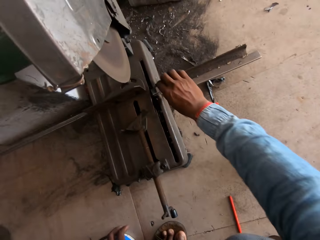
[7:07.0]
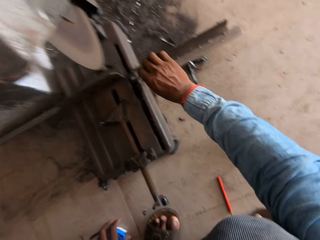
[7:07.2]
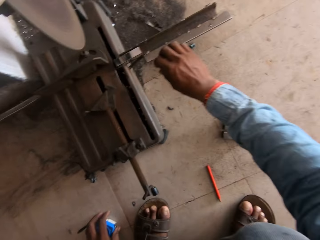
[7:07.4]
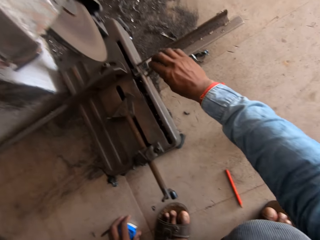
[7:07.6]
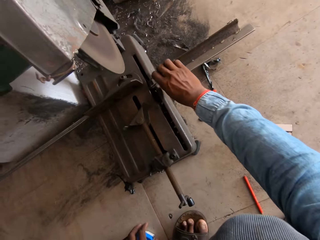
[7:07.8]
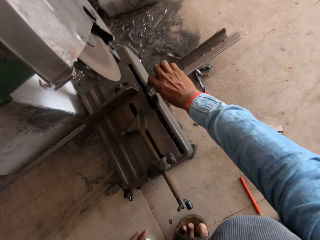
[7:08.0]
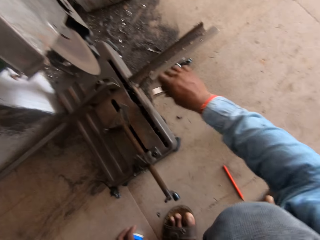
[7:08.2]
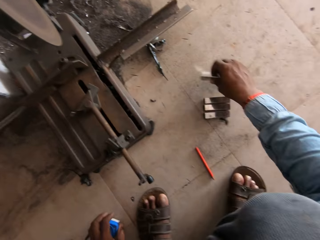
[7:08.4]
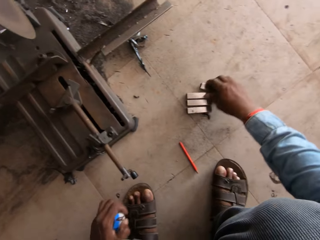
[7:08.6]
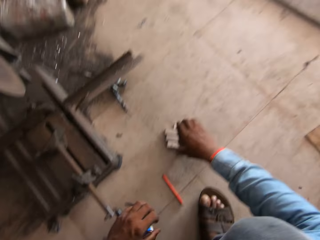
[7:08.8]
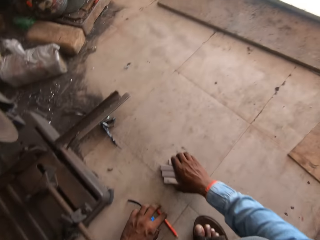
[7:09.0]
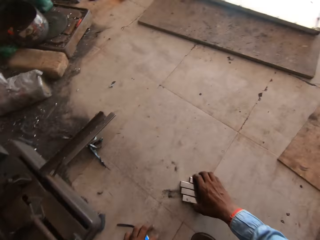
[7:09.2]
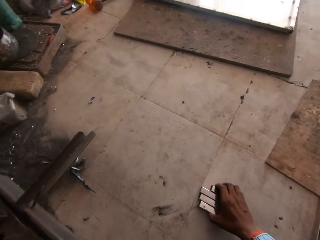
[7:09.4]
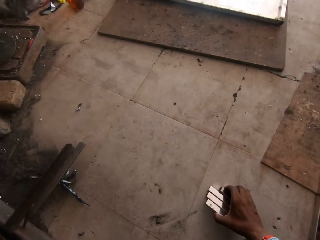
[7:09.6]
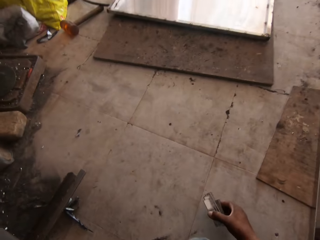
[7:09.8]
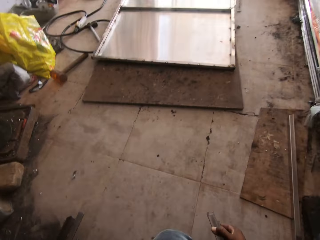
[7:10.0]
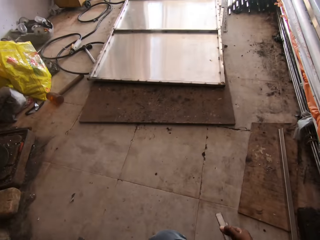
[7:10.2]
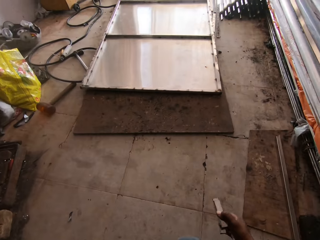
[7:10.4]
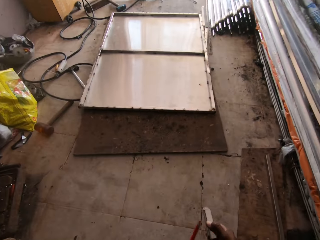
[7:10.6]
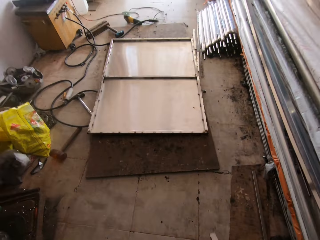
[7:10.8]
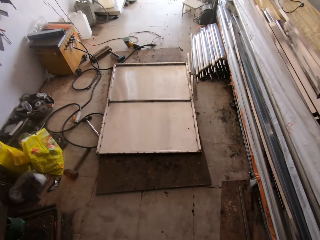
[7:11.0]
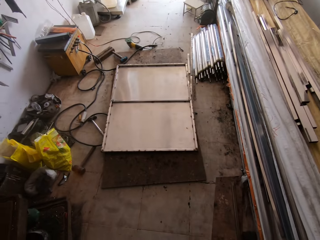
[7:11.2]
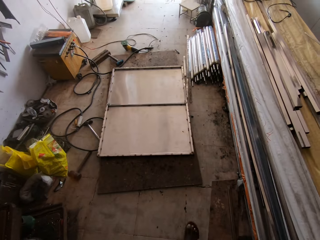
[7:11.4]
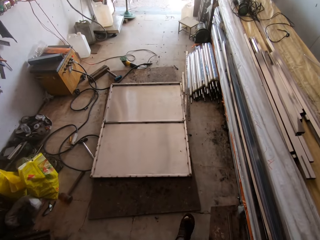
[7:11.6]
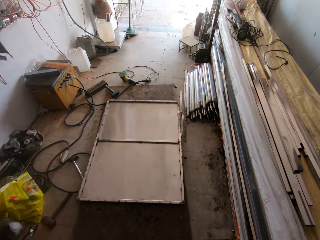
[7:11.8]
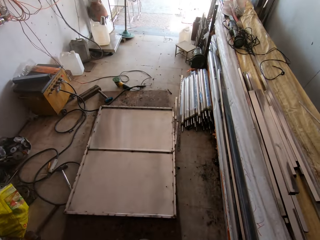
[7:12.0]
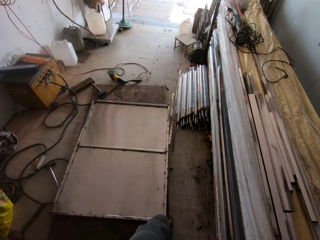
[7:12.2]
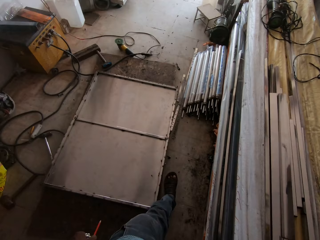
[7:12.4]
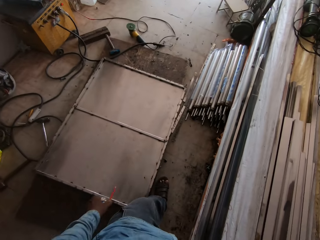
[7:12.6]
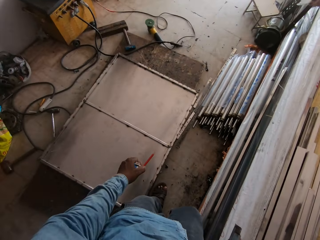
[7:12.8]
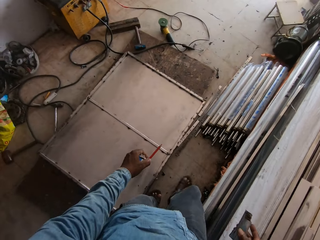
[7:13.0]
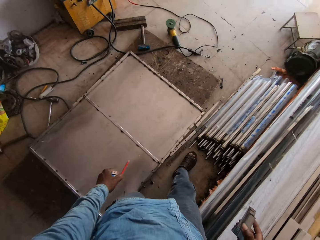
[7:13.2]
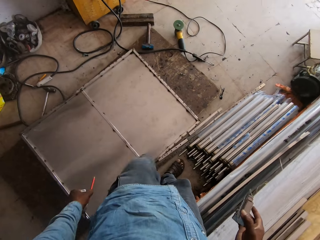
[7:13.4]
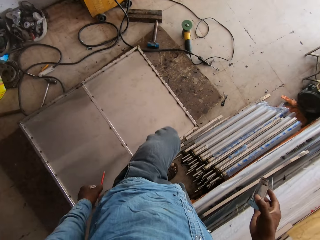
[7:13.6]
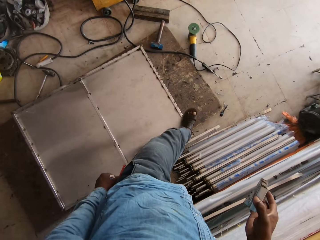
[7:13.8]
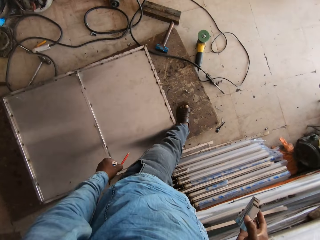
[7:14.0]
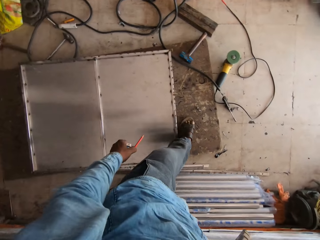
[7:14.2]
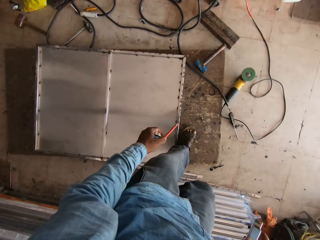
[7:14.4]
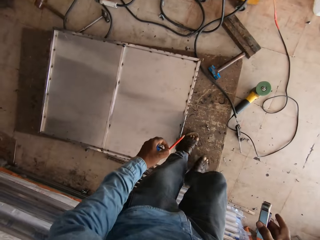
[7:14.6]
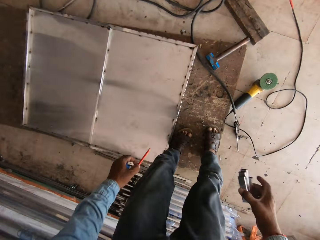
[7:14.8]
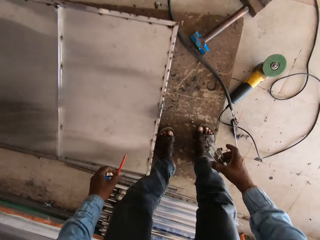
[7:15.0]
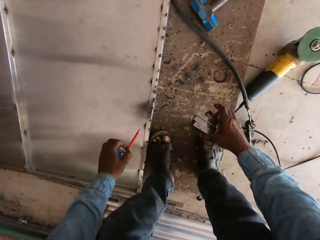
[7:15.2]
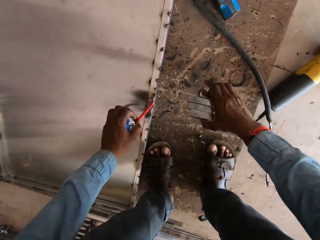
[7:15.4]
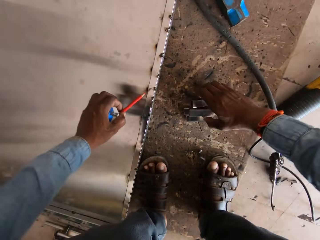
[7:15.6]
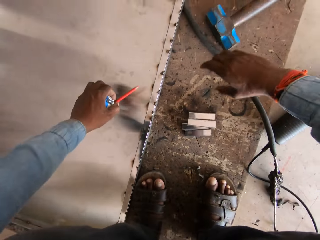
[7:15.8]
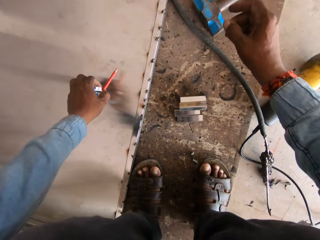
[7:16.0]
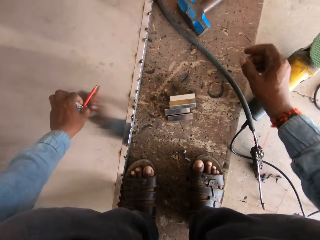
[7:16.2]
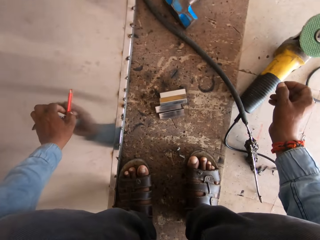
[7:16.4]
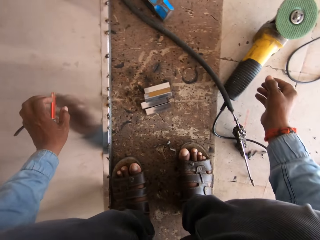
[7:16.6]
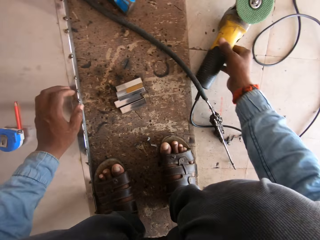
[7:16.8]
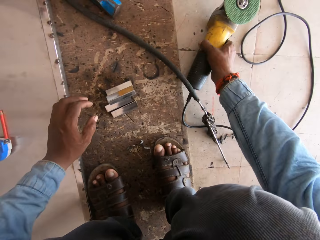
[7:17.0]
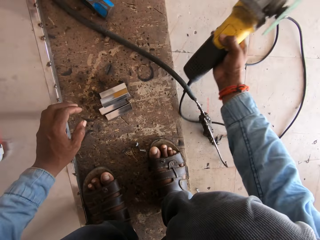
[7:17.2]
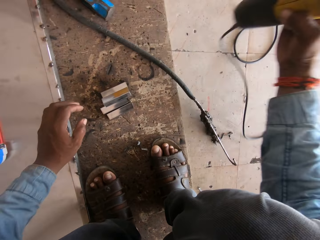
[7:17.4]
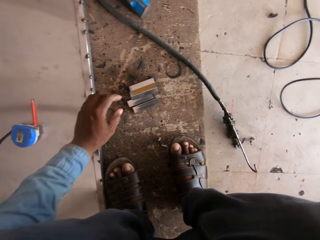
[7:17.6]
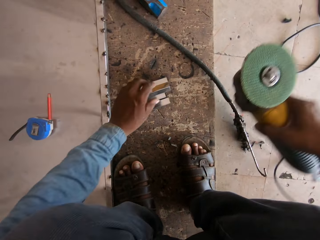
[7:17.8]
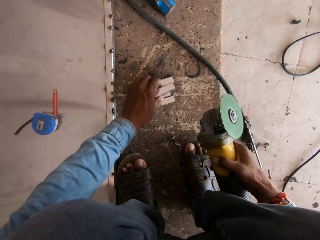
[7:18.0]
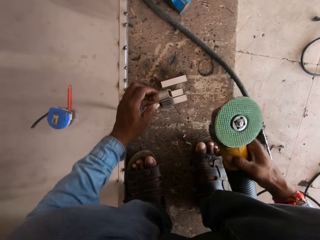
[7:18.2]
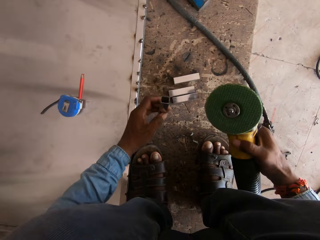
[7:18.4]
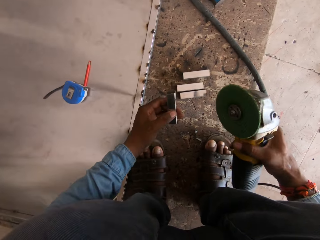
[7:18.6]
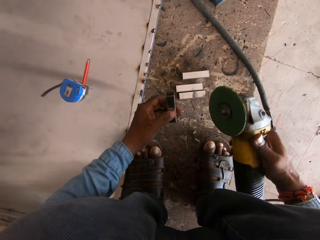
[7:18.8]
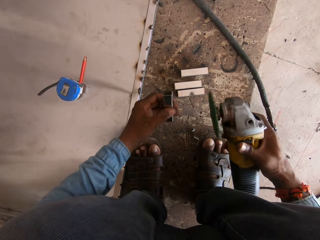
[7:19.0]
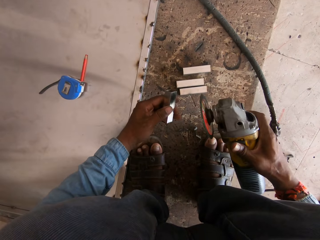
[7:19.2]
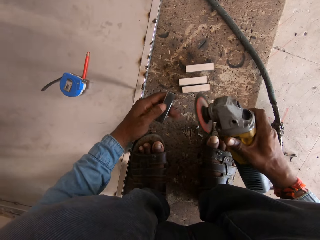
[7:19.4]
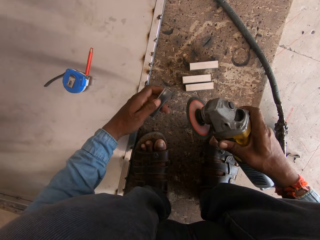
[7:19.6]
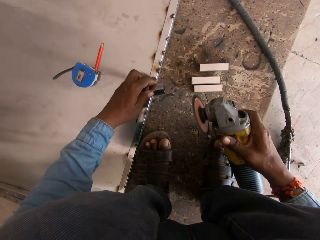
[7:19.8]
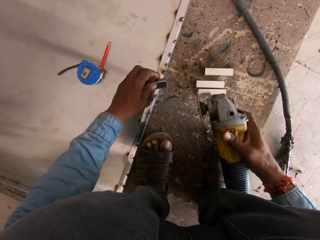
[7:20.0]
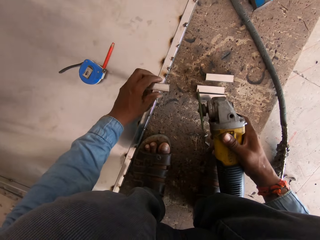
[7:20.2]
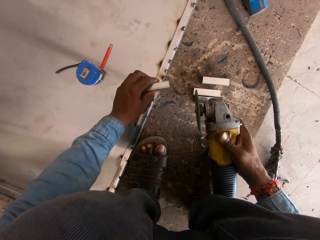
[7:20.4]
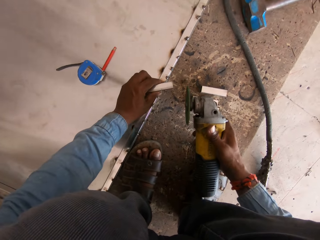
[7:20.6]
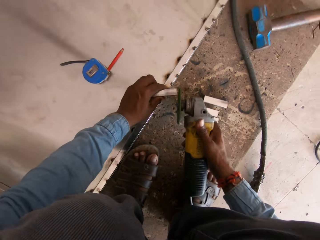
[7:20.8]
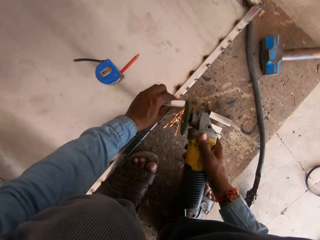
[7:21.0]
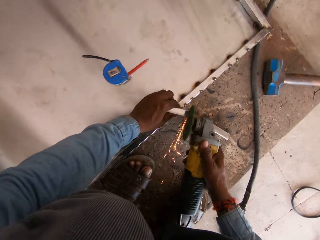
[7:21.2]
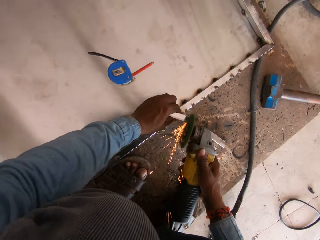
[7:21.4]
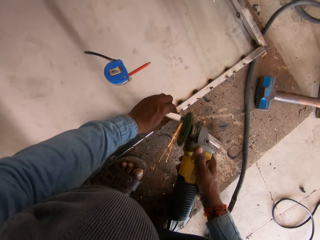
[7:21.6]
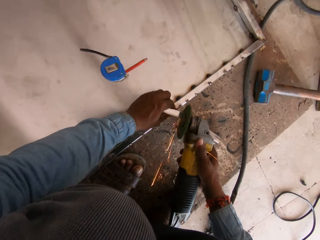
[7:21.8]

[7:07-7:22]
The camera wearer picks up the metal rod pieces. They hold a piece of metal rod. They move the pieces of metal rod. They take the cut metals and walk in the workshop. They hold the tape measure. They put the metal rod on the floor. They put the tape measure on the metal rack. They hold the grinding machine. They hold the metal rod. They shape the metal bars' ends using the grinder.

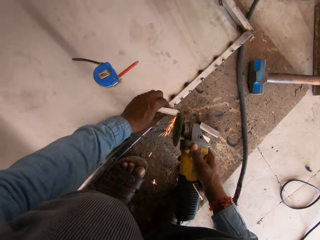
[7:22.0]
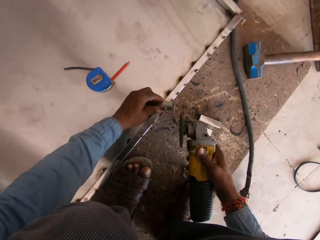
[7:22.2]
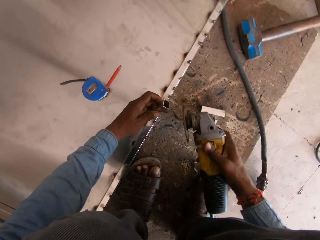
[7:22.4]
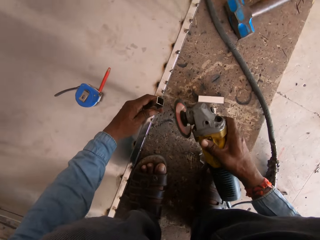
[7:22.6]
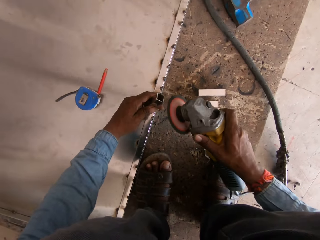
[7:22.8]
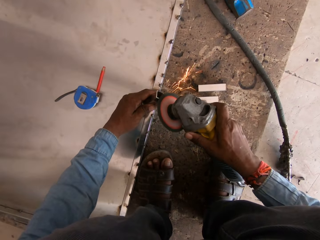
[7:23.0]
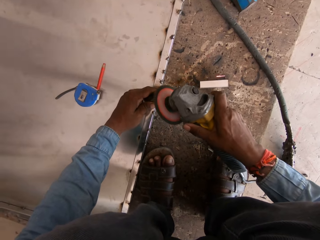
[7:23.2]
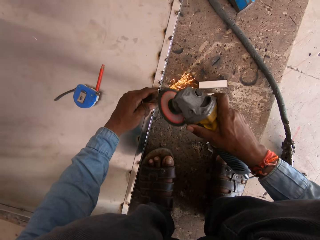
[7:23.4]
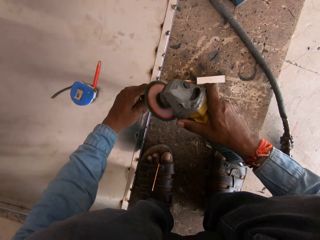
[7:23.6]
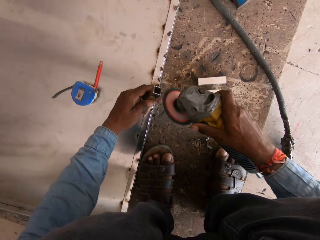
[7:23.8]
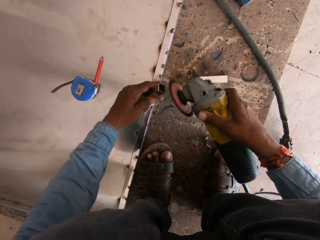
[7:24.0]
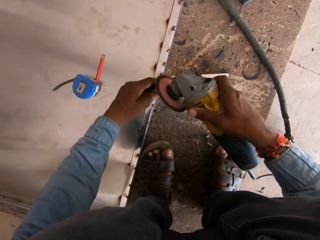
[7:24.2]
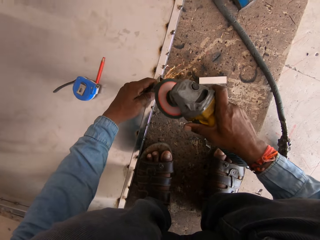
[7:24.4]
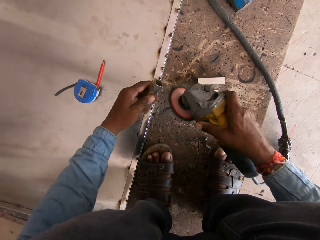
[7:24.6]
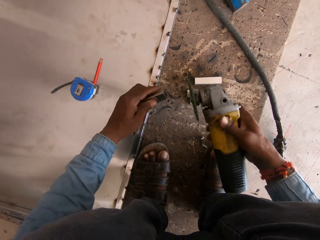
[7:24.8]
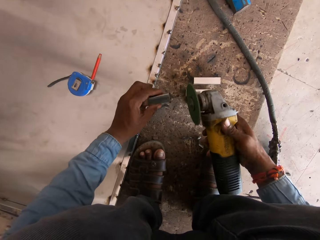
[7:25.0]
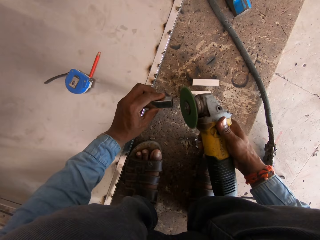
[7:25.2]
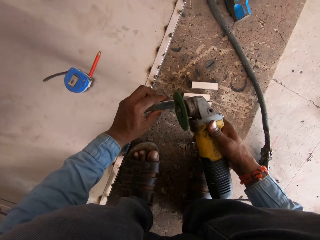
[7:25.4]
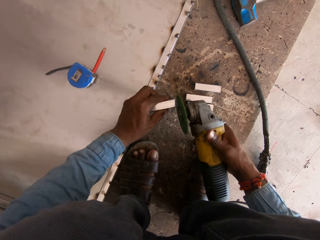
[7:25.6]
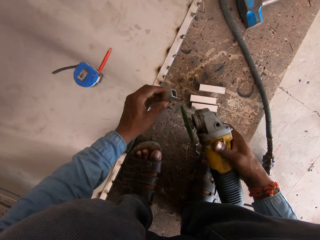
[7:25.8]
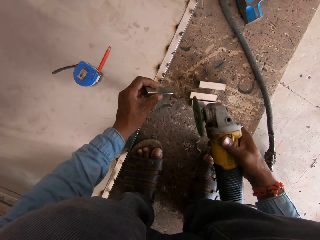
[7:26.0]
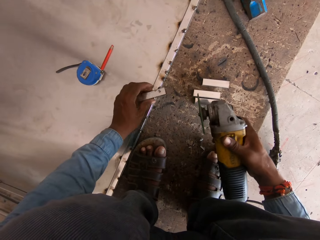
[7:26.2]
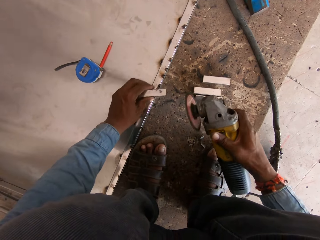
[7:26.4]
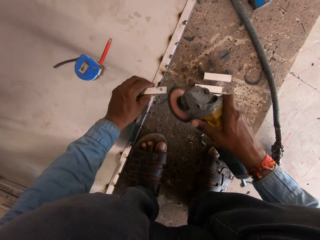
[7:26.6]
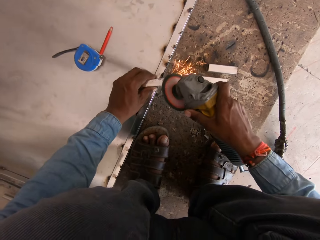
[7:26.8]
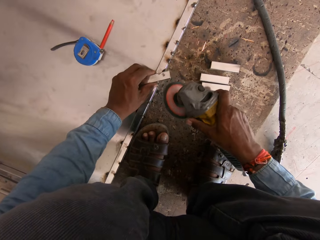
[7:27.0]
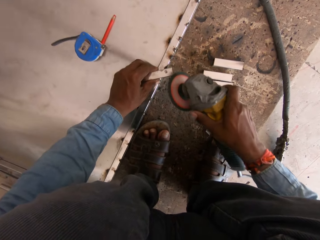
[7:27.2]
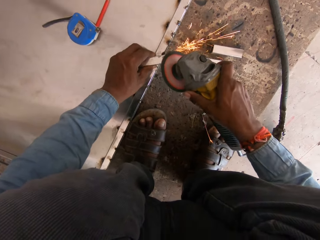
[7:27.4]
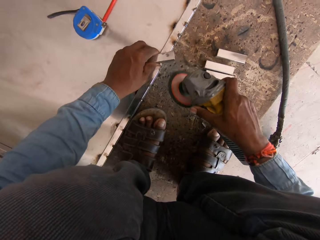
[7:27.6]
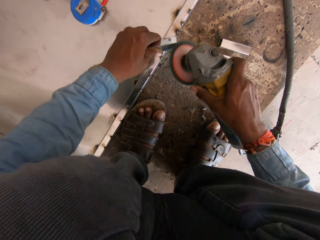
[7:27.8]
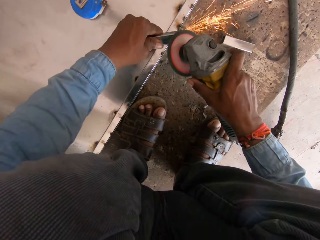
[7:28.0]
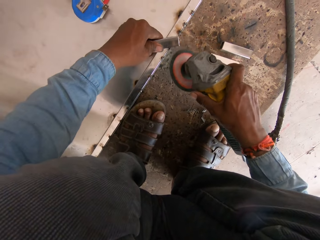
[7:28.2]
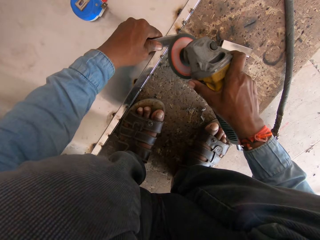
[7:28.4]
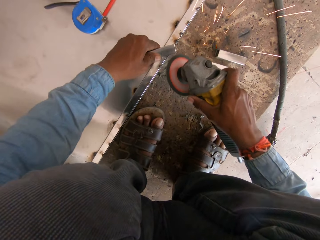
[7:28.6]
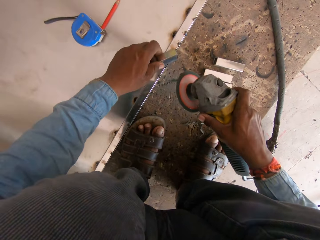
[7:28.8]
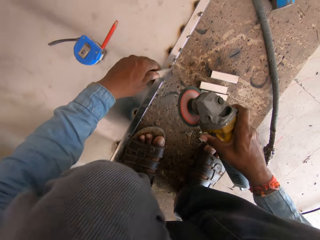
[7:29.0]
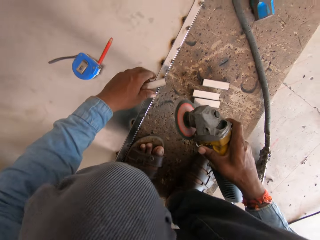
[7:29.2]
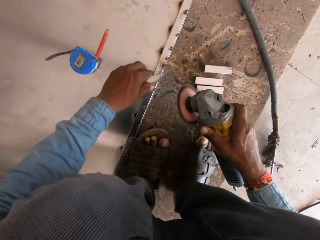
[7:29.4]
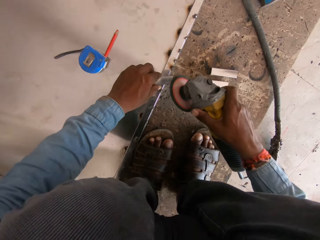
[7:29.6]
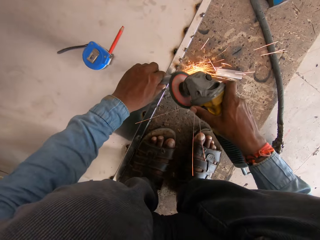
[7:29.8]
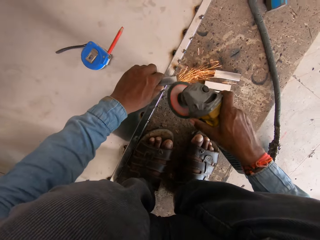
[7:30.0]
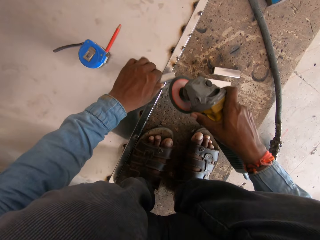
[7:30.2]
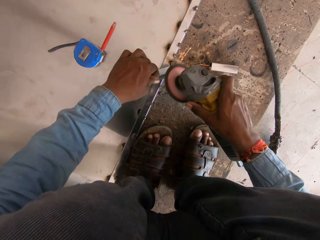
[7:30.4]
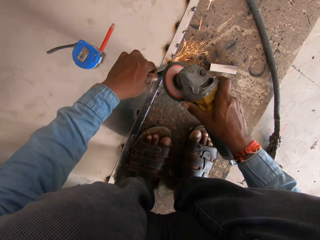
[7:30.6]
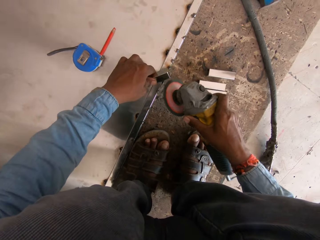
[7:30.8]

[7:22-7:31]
The camera wearer smoothens the metal rod.
